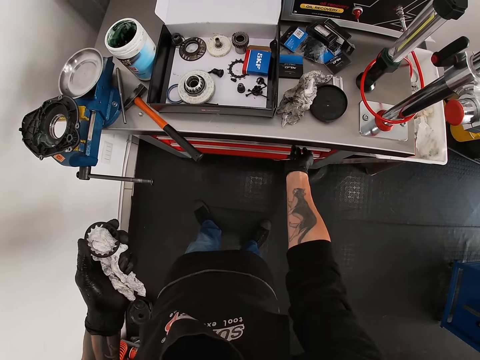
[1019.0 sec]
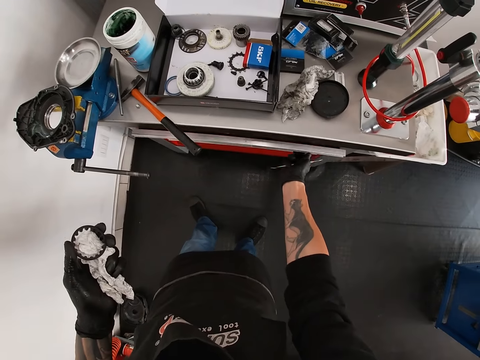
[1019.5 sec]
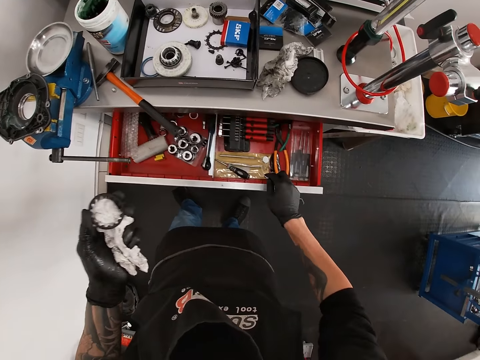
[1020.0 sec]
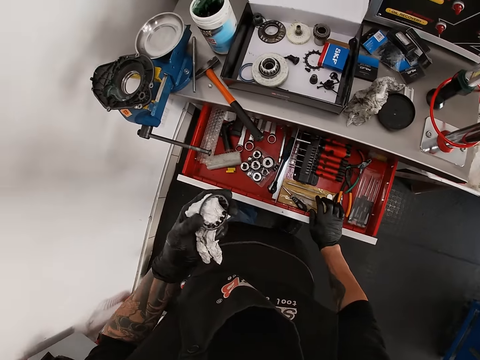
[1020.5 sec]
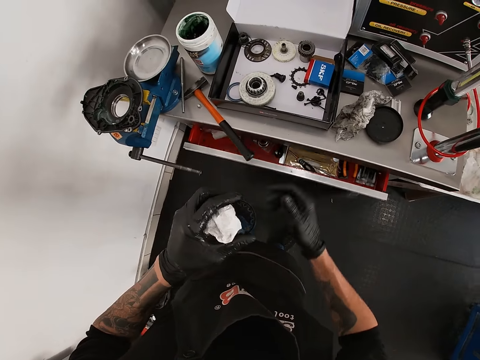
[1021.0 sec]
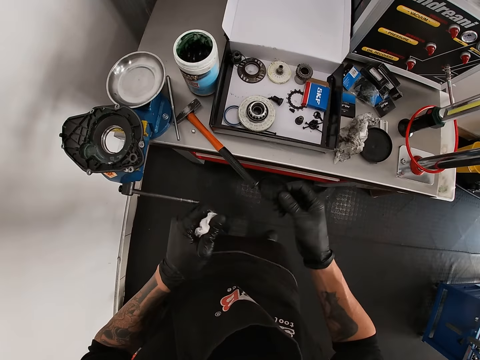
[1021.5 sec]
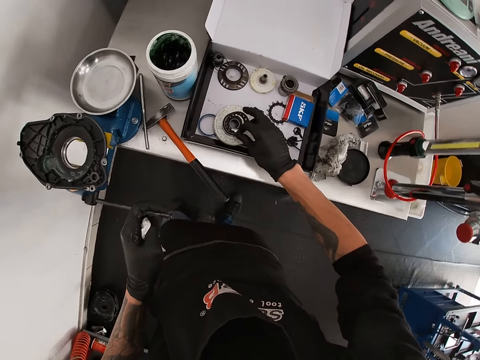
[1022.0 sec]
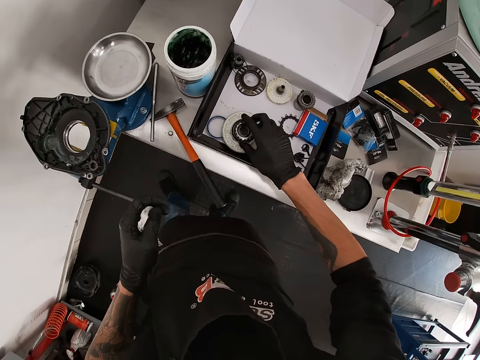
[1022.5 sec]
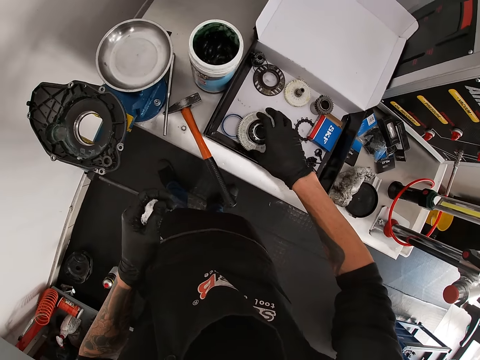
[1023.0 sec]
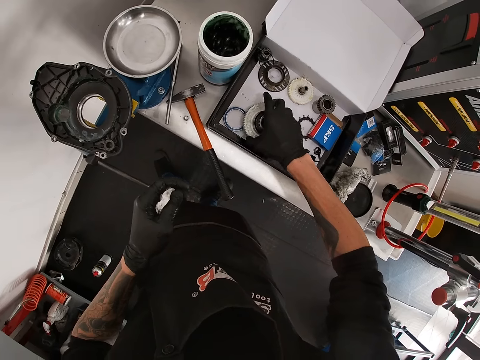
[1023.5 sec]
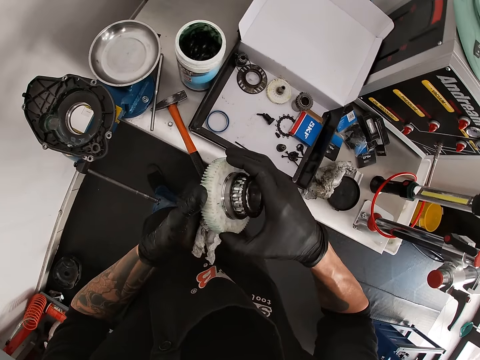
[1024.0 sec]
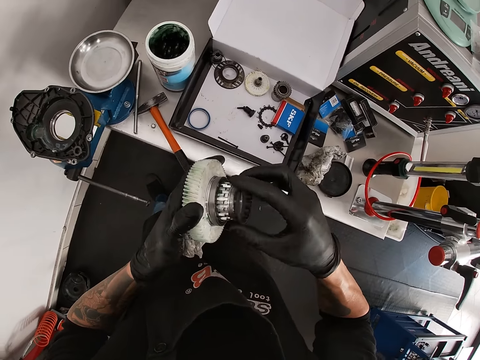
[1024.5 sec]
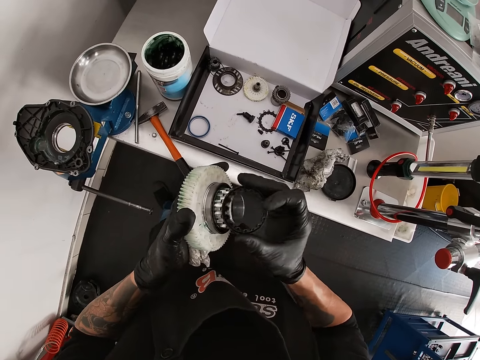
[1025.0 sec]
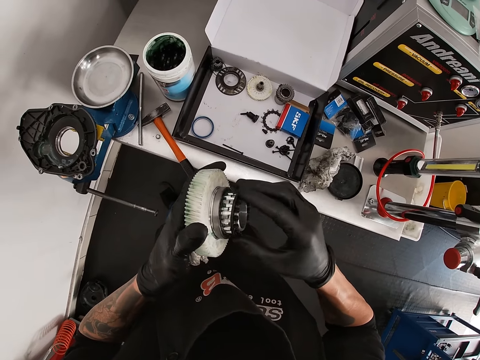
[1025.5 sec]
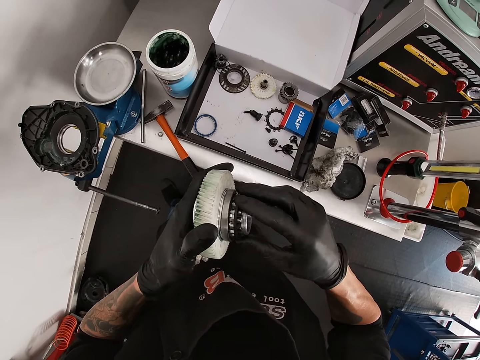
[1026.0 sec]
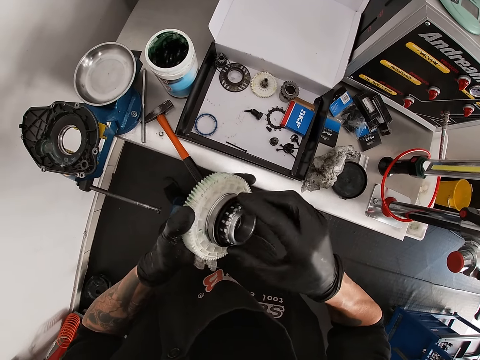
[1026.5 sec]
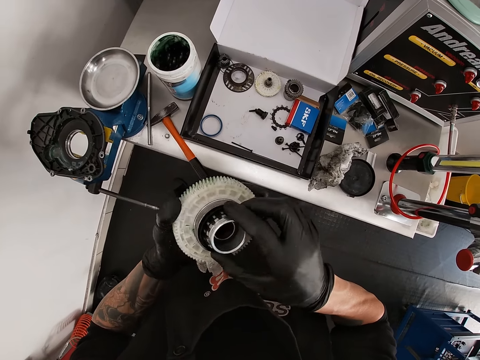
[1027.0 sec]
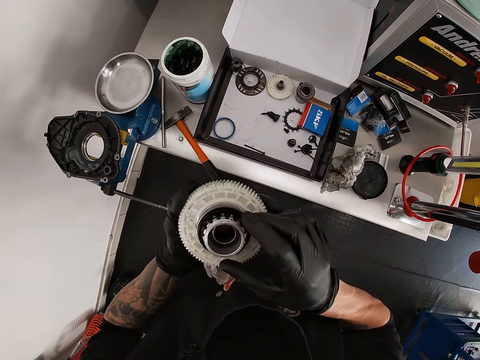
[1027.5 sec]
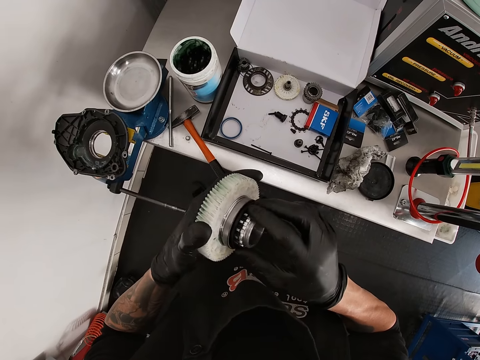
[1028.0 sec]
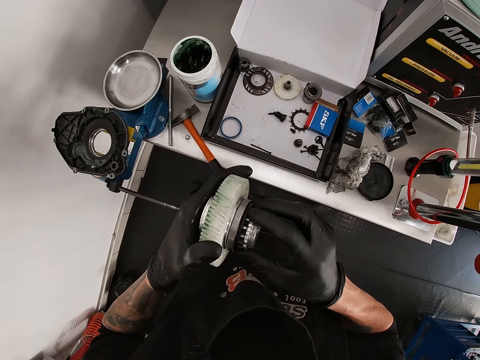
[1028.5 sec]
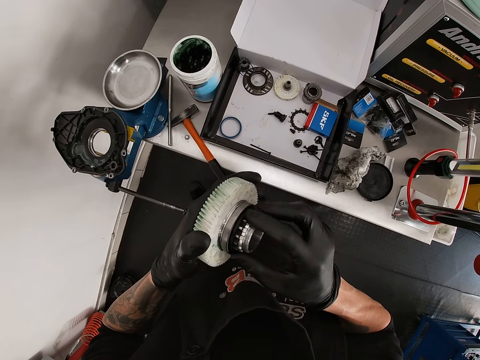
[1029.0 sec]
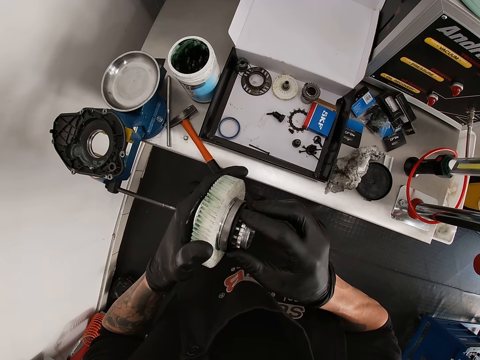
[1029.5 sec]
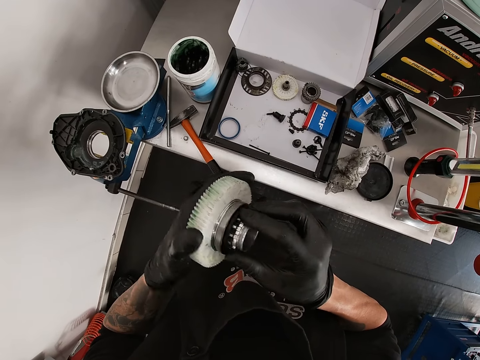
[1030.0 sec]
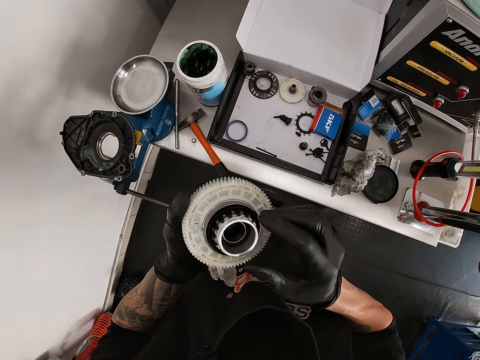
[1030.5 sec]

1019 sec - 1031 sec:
The camera wearer opens the drawer in the workshop cabinet with his right hand. He drops the scriber or tong into the drawer. He closes the drawer with his right hand. He passes the piece of metal from his left hand to his right hand. He takes a ring. He drops the piece of metal on a piece of metal in the box on the table with his right hand. He picks the piece of iron or wheel grip from the box with his right hand. He holds the pieces of metal with both hands. He separates the pieces of metal with his right hand. He adjusts the ring on the wheel grip. He joins the pieces of metal together with both hands.

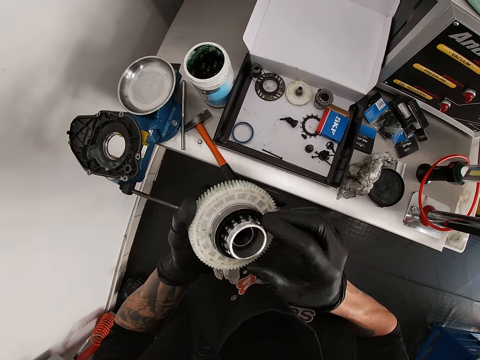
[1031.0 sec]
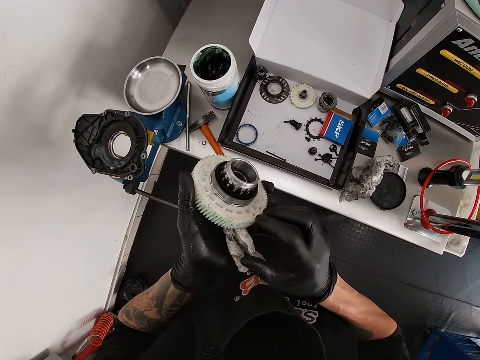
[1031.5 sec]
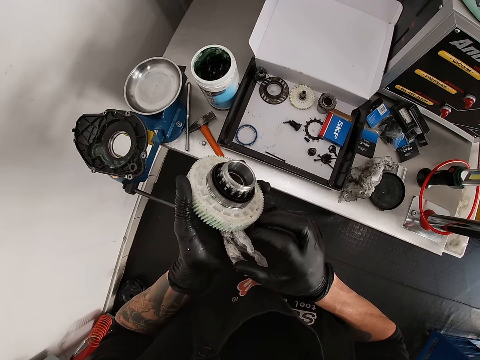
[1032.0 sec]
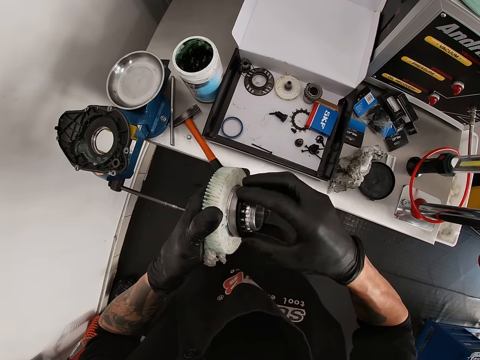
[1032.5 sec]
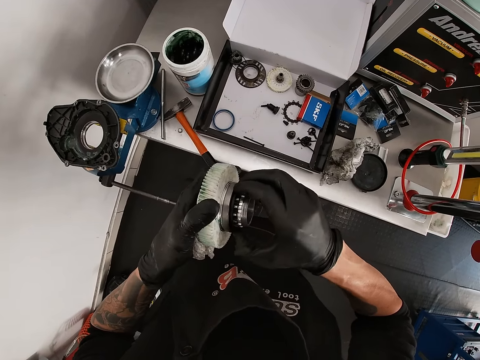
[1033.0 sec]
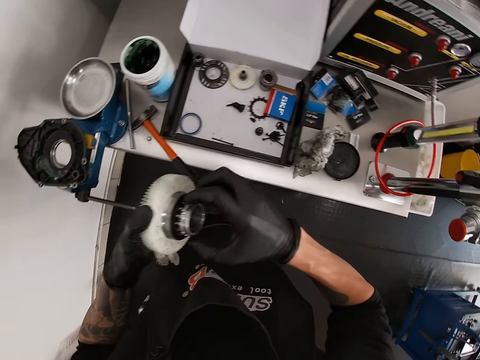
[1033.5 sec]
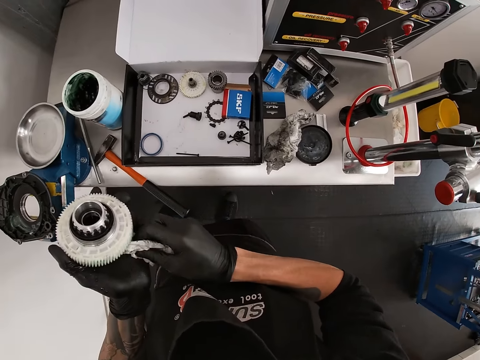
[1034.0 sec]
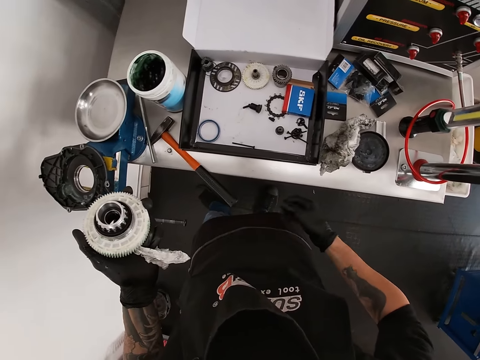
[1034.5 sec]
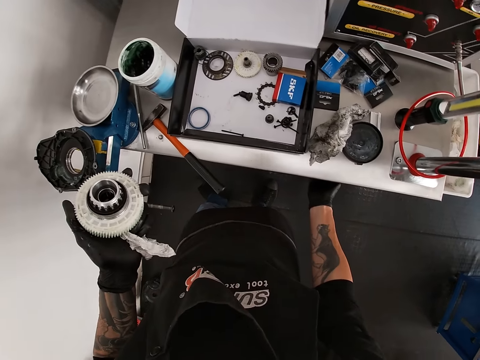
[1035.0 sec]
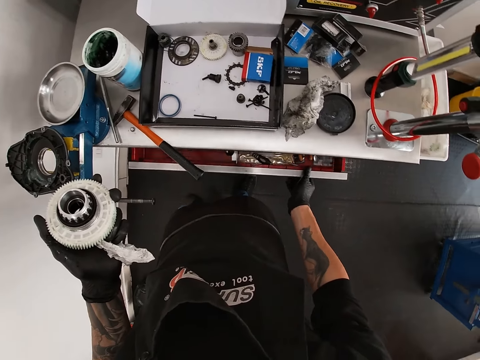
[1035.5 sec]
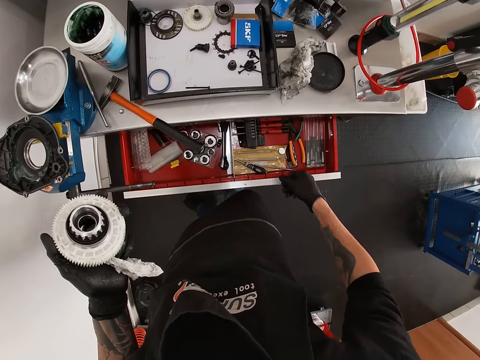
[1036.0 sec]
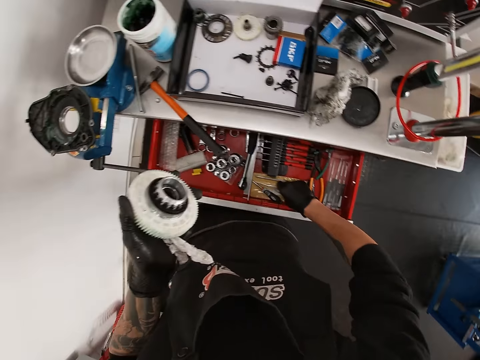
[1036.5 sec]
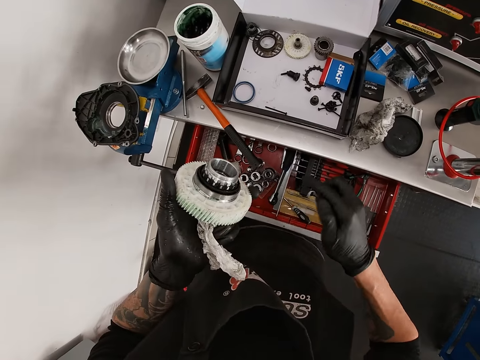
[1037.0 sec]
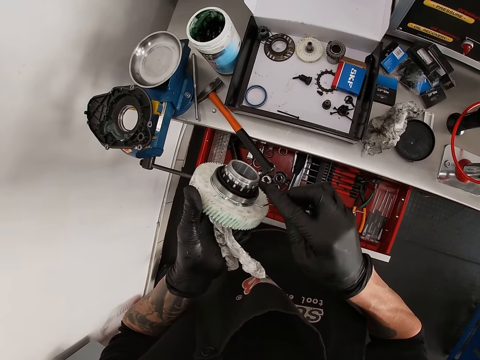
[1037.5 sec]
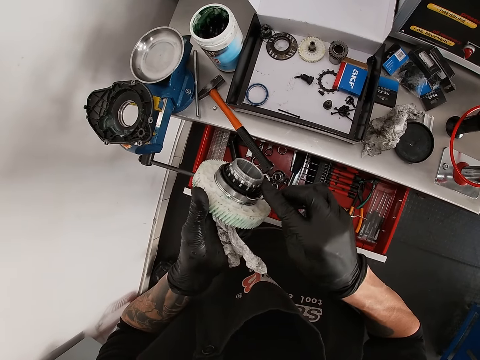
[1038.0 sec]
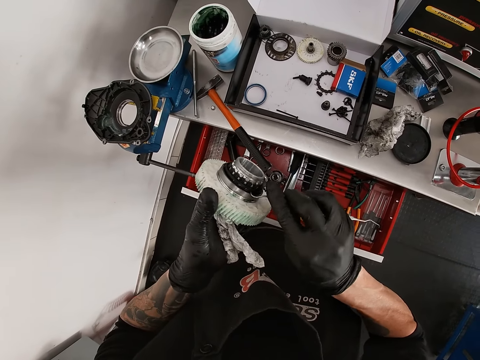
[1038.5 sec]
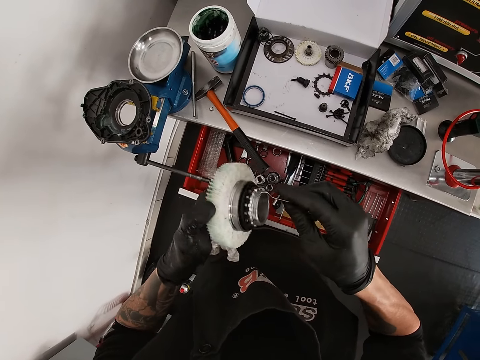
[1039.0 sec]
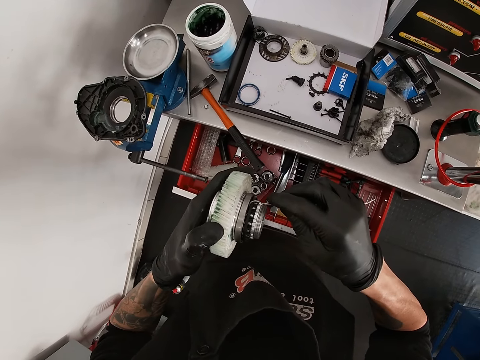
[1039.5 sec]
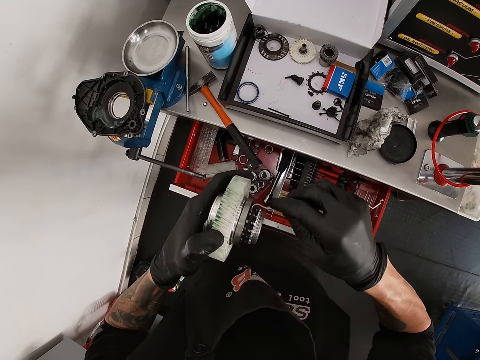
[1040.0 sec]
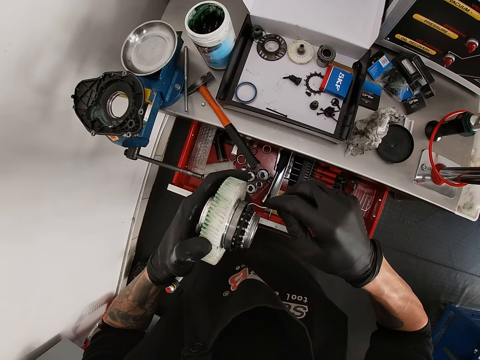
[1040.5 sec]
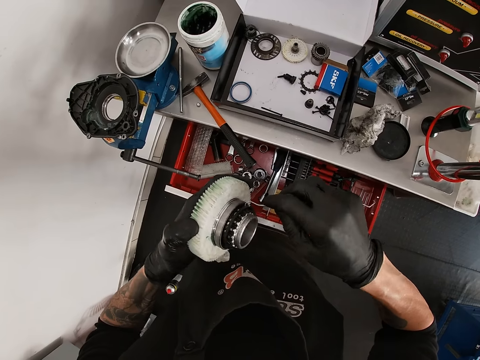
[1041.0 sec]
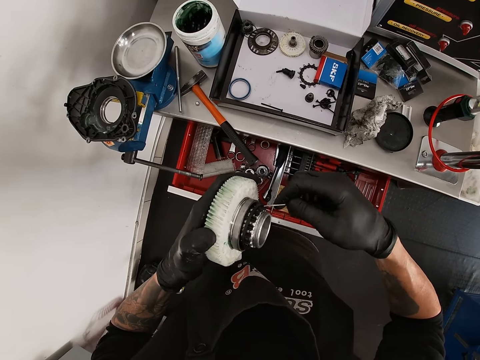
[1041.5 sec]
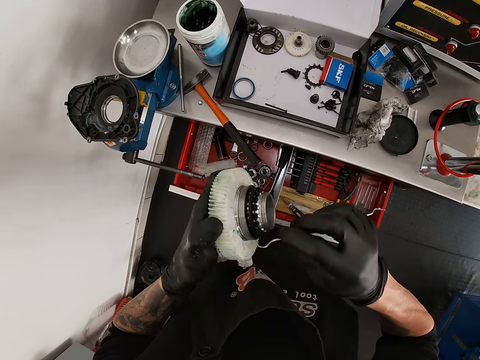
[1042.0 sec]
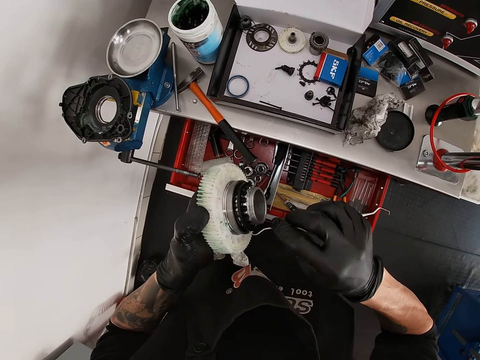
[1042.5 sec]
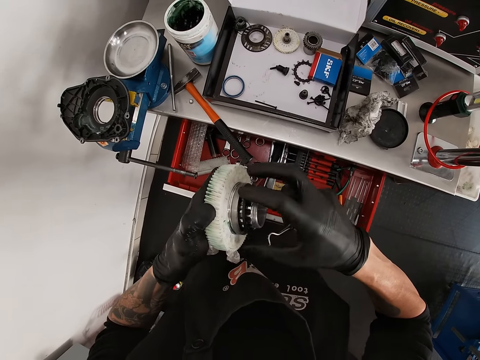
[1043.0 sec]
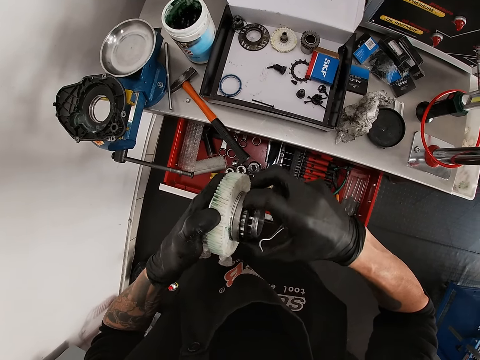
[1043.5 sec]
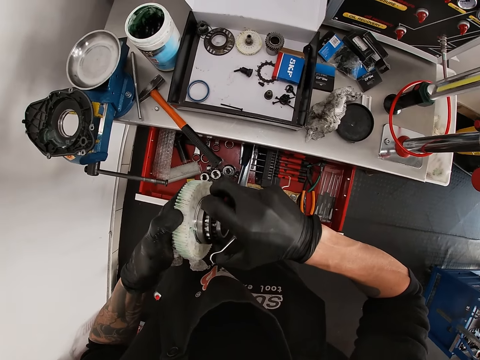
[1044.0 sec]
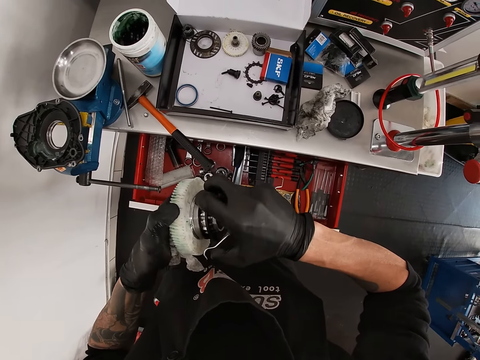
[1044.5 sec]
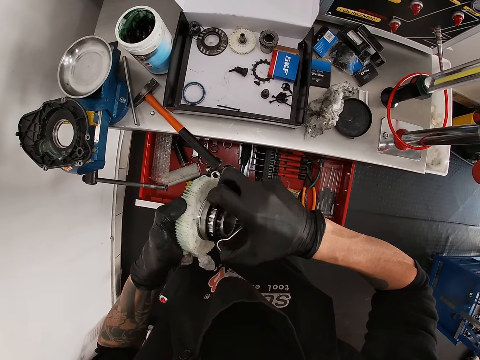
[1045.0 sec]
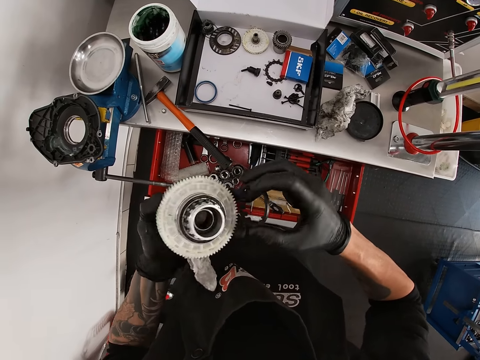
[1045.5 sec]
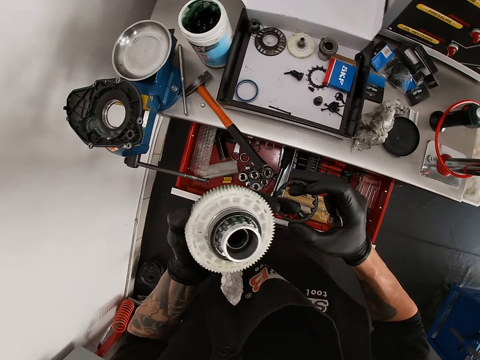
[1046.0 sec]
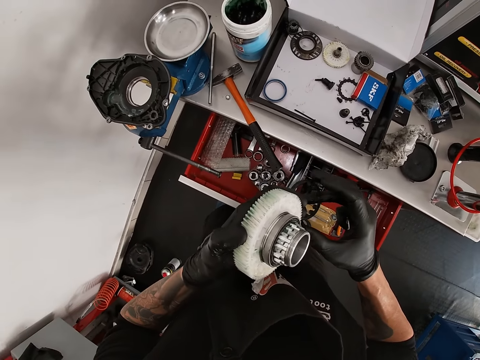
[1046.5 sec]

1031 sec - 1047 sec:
The camera wearer touches the ring on the wheel grip. He cleans his right hand with the paper in his left hand. He opens the drawer in the workshop cabinet with his right hand. He picks the scriber or tong from the drawer with his right hand. He scratches the piece of metal in his left hand with the scriber in his right hand. He removes the ring with the tong. He removes the ring by hand. He separates the pieces of metal with his right hand. He passes the piece of metal from his right hand to his left hand.
